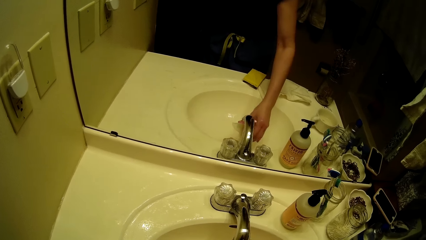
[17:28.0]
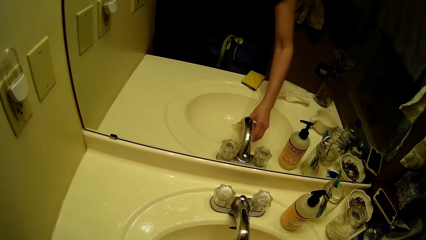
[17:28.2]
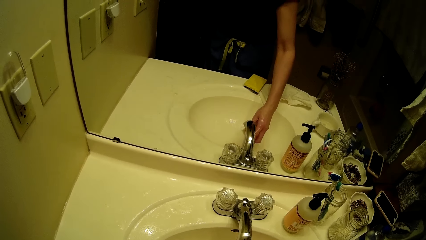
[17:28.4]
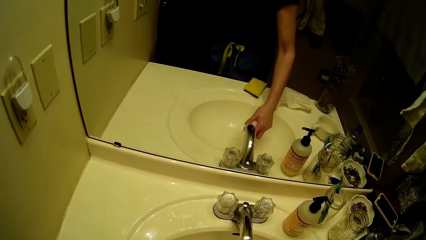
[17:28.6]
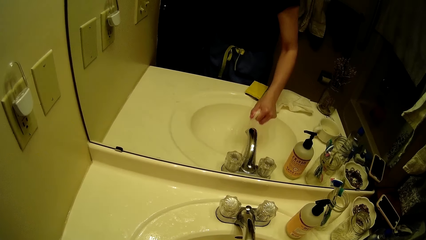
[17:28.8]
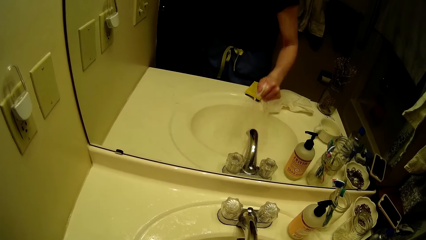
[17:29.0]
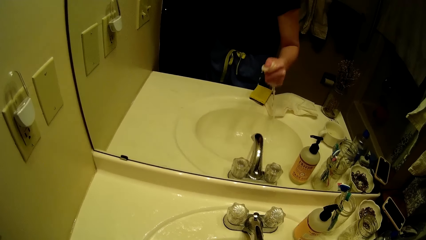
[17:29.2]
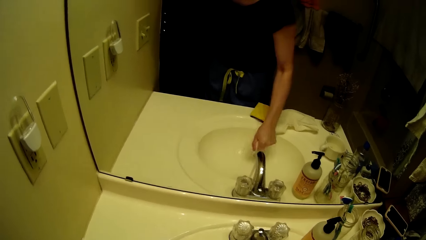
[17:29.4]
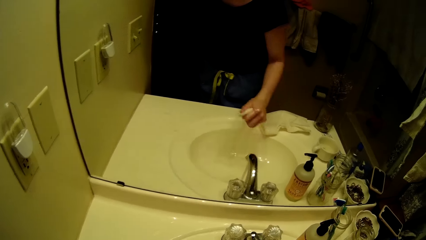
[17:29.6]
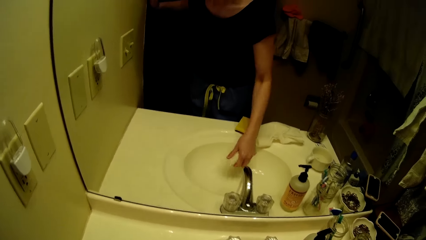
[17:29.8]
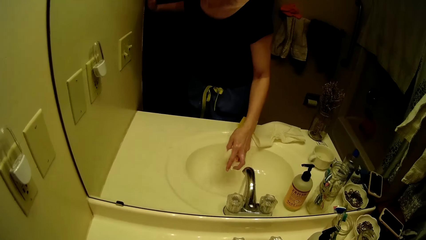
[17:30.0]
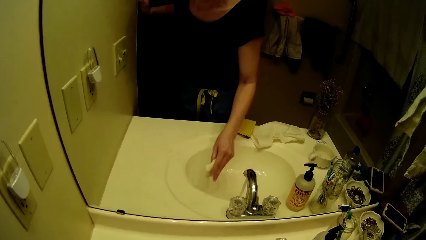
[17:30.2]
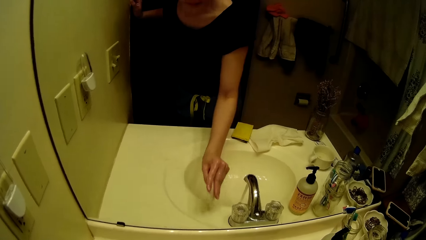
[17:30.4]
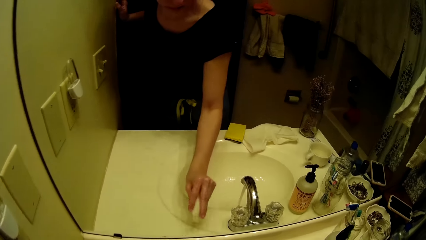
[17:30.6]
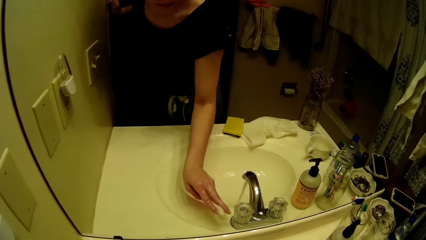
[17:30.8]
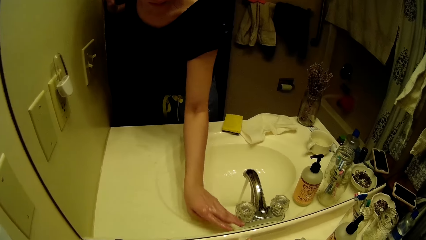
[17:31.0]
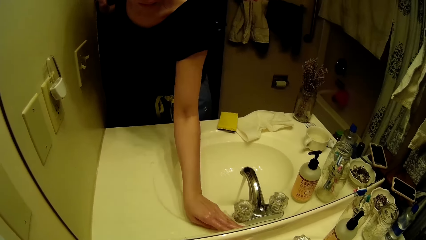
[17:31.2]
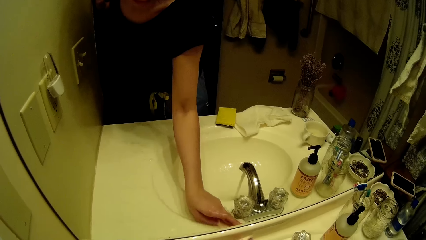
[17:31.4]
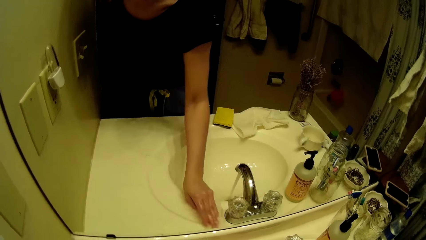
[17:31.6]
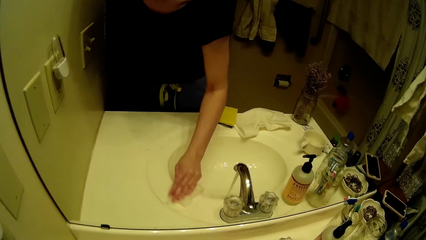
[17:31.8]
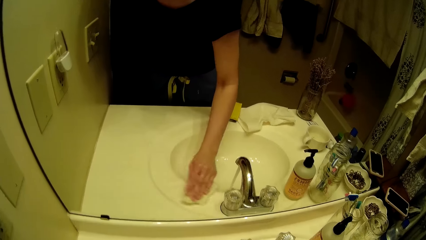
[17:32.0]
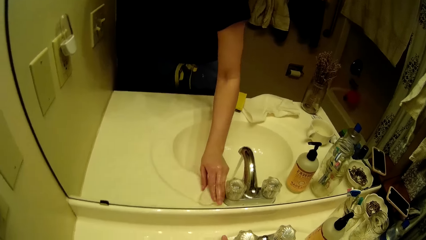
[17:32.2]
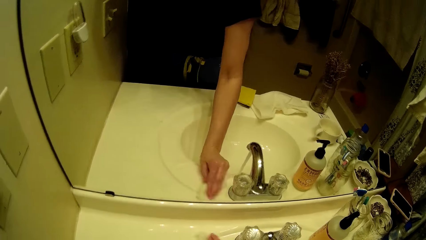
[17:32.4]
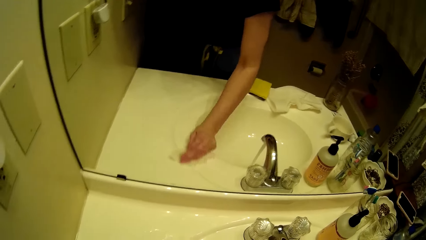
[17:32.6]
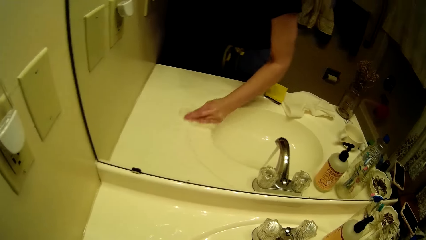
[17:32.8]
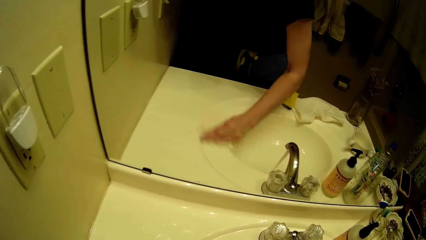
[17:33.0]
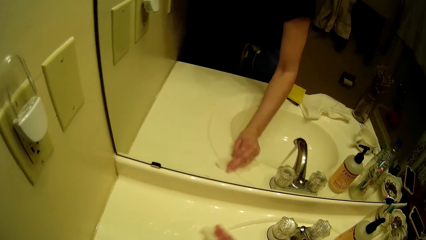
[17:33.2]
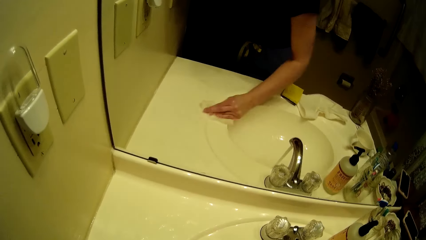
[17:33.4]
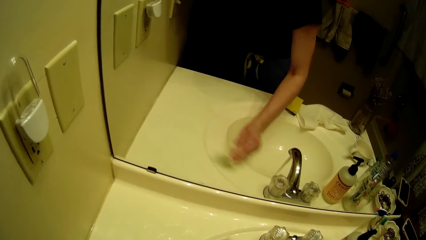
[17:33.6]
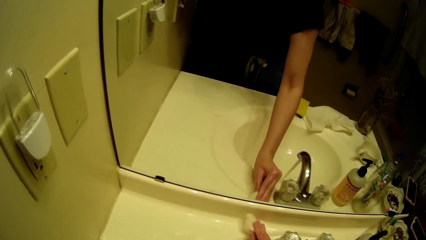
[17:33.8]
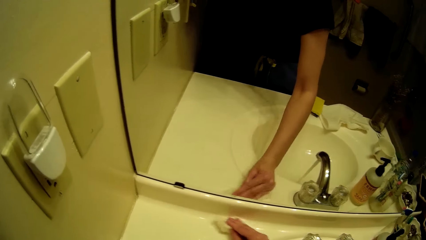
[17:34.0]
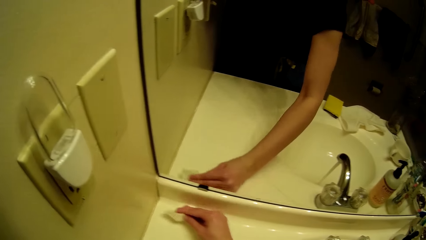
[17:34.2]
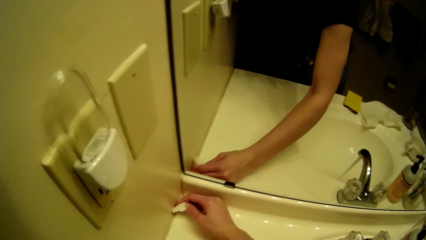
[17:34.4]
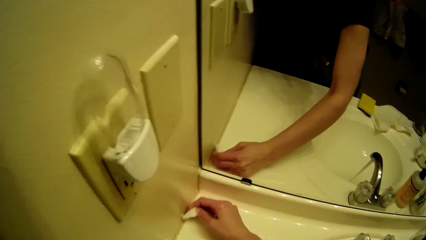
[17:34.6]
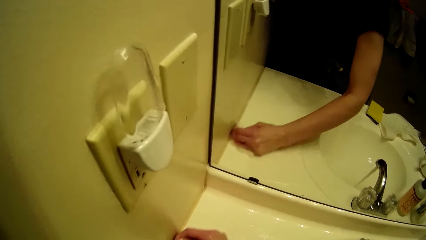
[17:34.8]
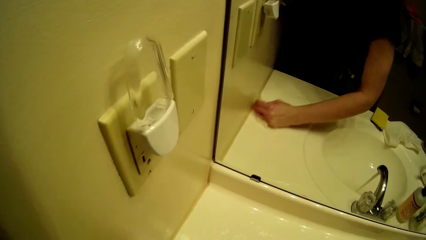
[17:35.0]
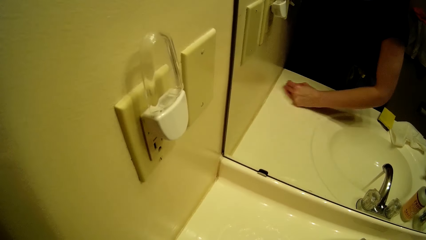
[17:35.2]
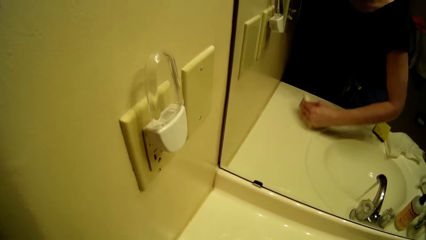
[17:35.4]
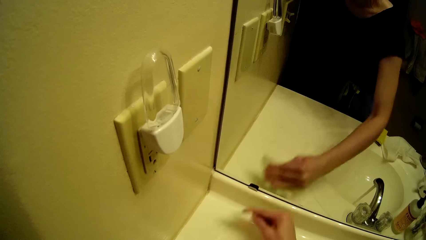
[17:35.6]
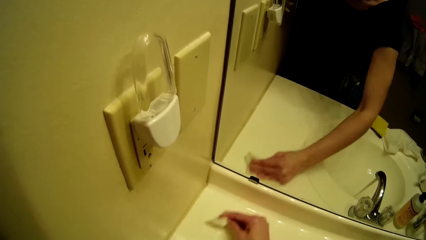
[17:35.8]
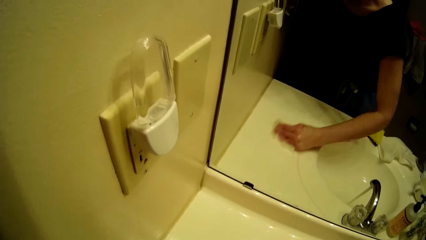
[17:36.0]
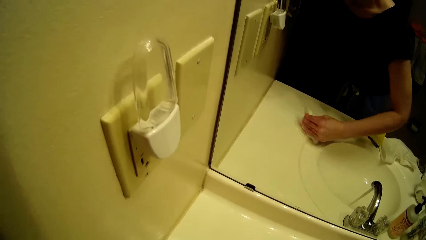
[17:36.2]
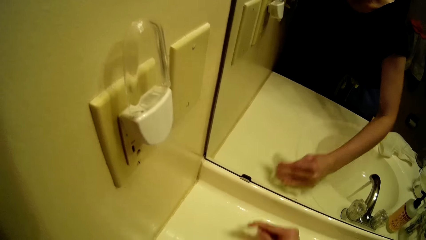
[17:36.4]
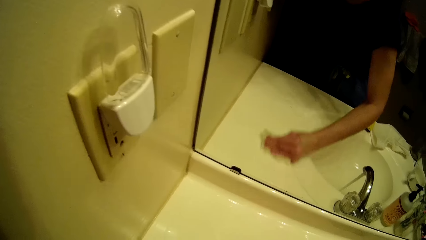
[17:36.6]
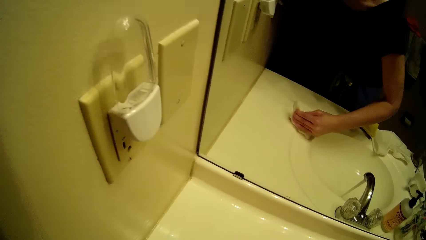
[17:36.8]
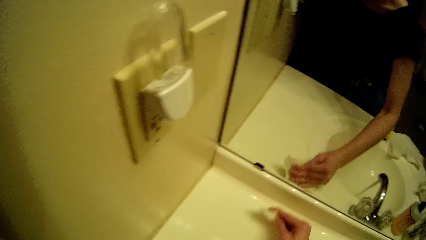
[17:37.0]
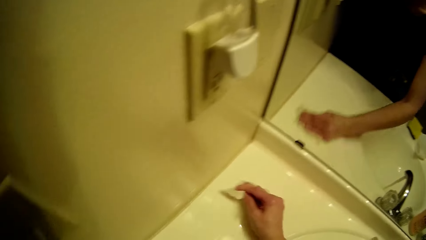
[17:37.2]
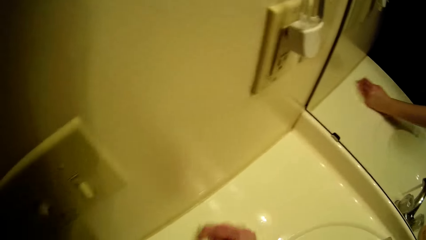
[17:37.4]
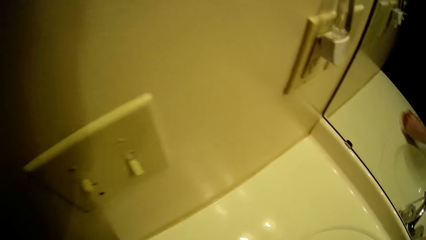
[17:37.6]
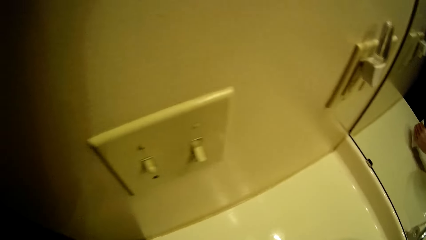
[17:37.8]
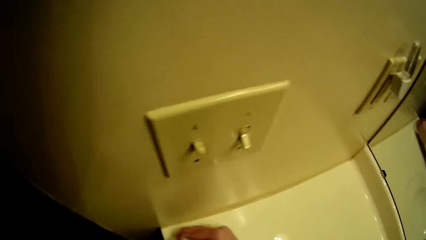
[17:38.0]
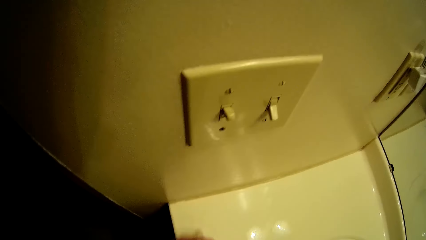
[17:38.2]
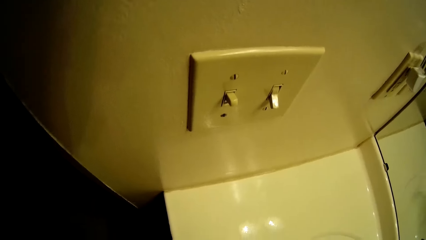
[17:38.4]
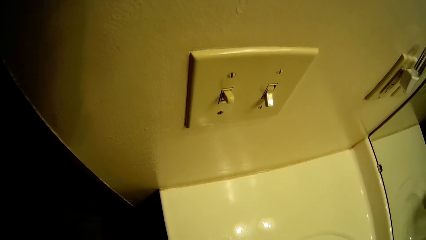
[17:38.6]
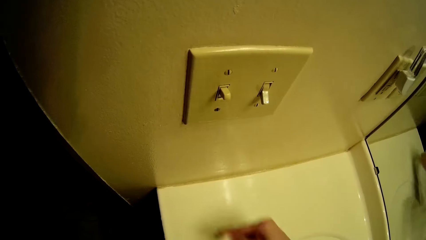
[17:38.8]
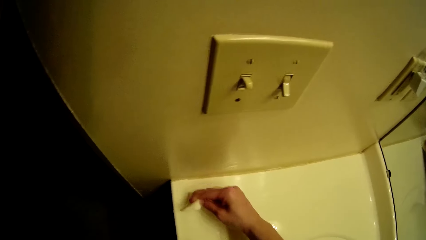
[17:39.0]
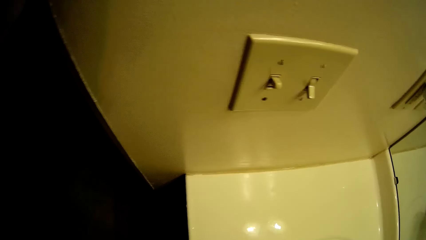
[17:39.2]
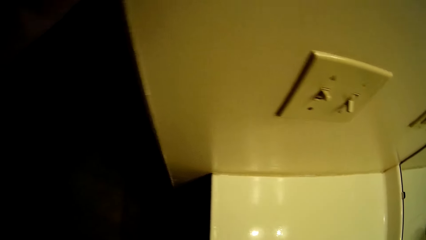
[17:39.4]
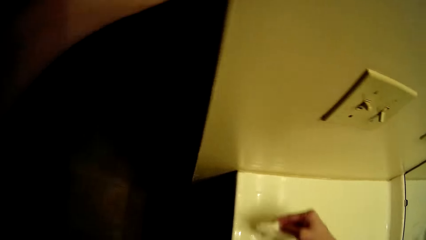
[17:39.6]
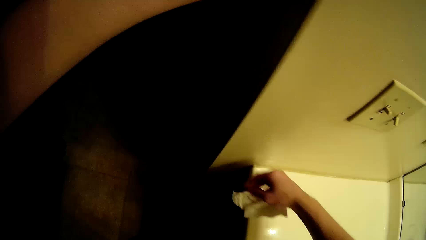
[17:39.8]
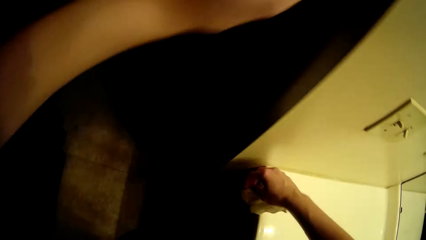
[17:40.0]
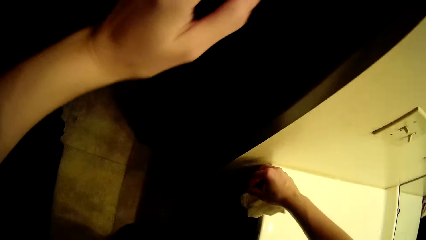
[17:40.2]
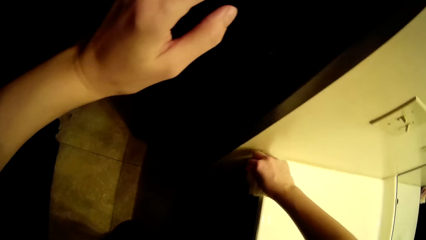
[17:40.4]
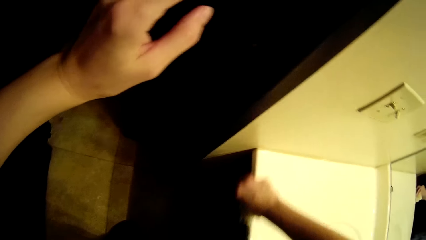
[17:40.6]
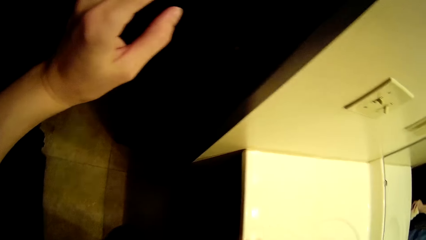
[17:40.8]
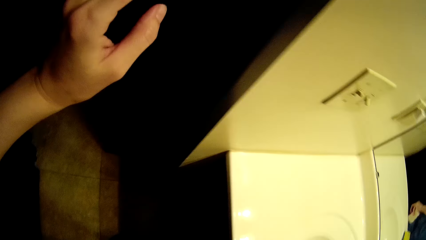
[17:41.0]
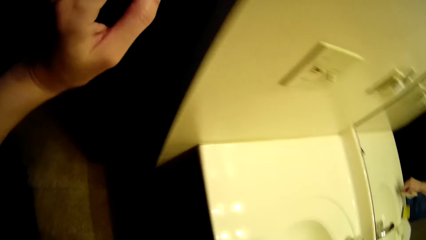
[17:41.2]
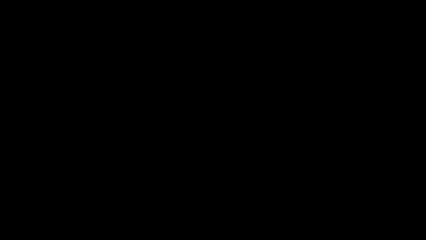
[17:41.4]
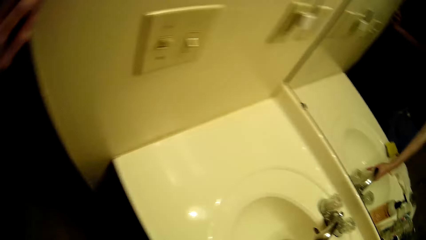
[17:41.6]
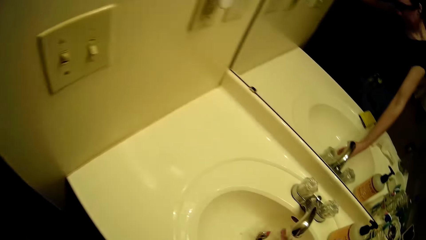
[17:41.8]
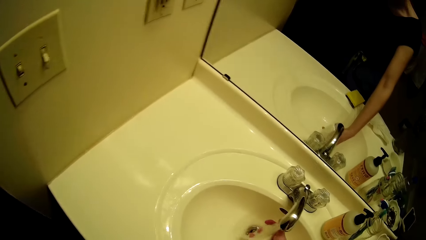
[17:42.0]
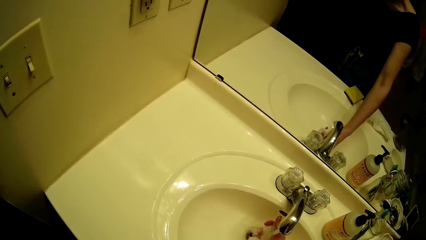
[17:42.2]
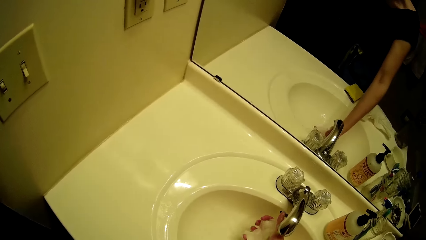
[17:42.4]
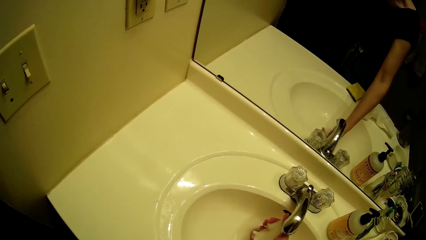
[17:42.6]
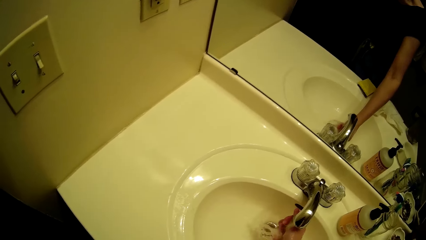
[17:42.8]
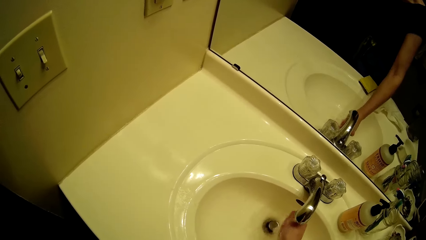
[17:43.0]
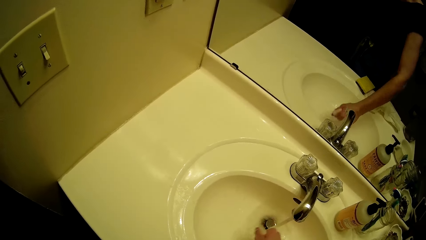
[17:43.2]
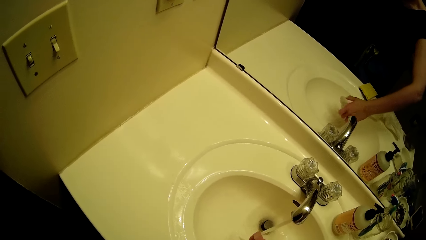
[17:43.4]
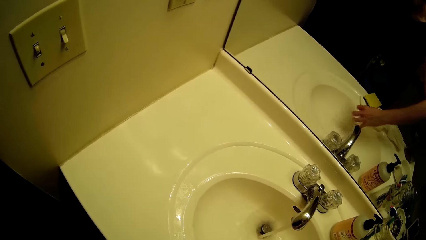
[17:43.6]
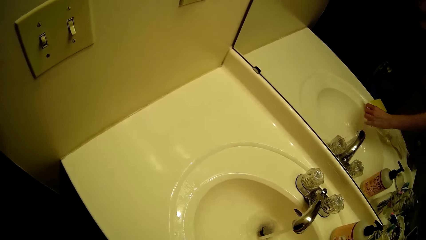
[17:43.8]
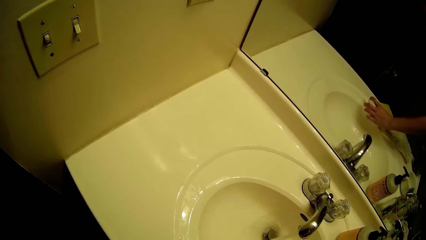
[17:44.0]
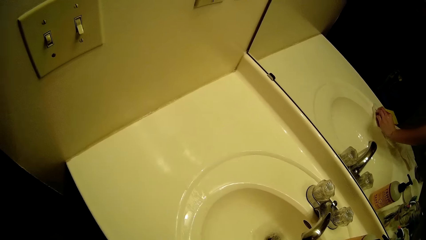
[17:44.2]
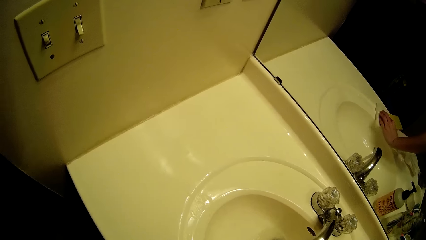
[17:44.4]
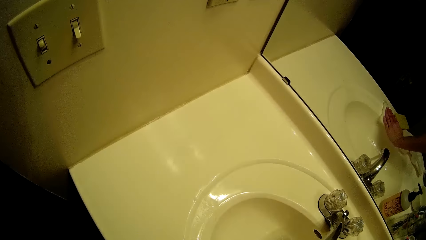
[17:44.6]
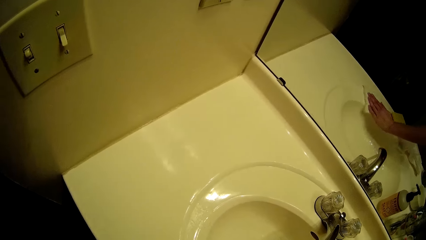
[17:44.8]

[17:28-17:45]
The camera wearer washes the wipes. She cleans the sink with the sponge in her right hand. She rinses the sponge under the running tap water with her right hand.
